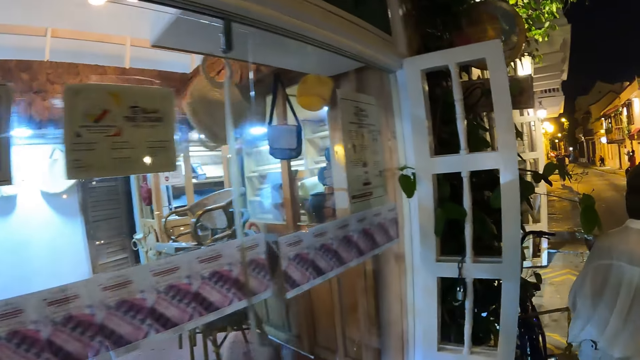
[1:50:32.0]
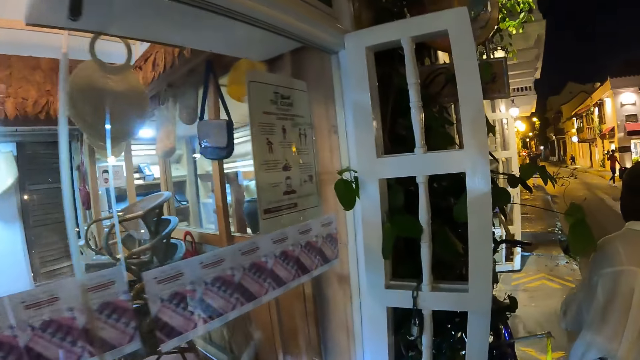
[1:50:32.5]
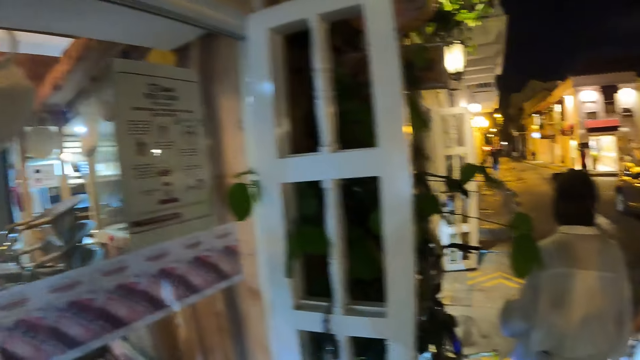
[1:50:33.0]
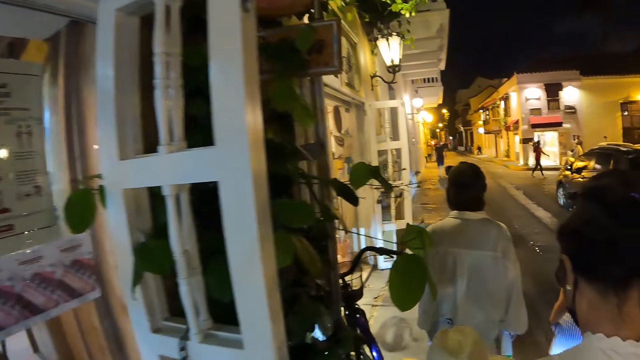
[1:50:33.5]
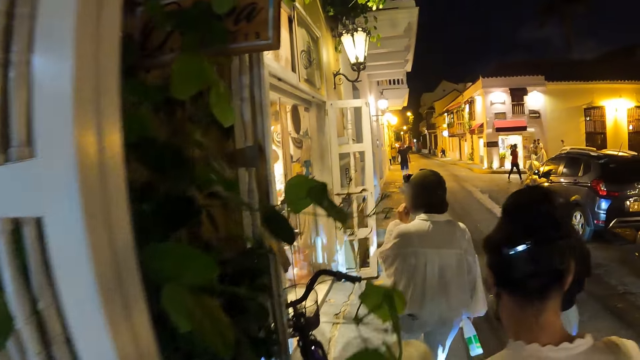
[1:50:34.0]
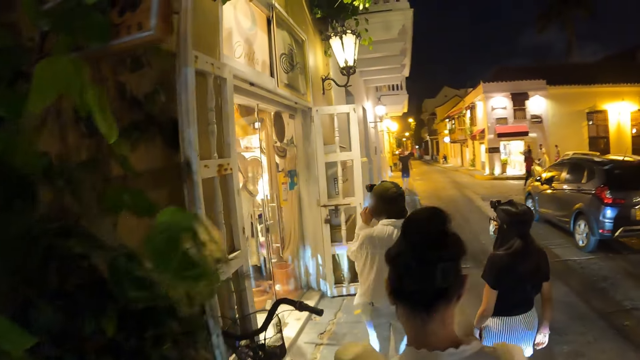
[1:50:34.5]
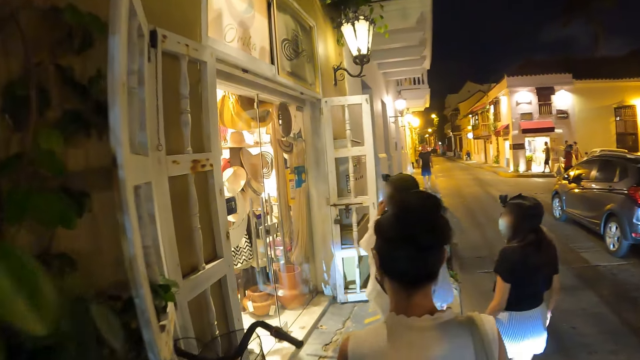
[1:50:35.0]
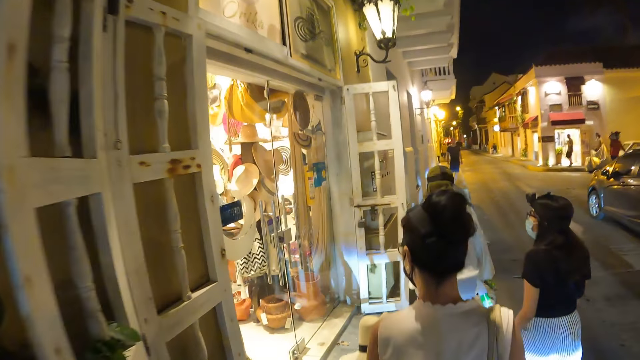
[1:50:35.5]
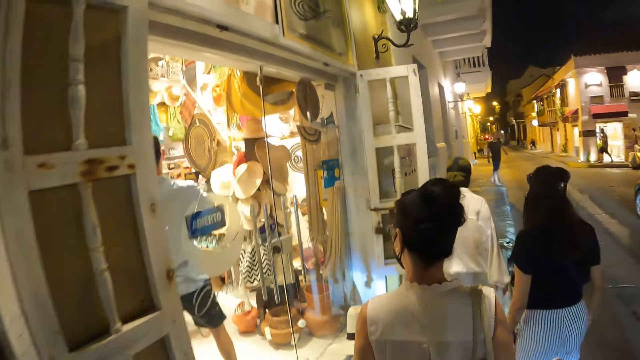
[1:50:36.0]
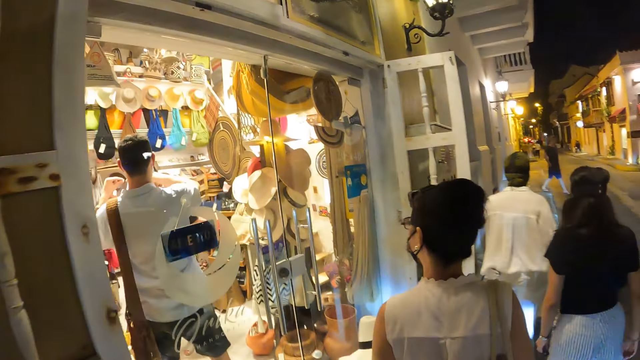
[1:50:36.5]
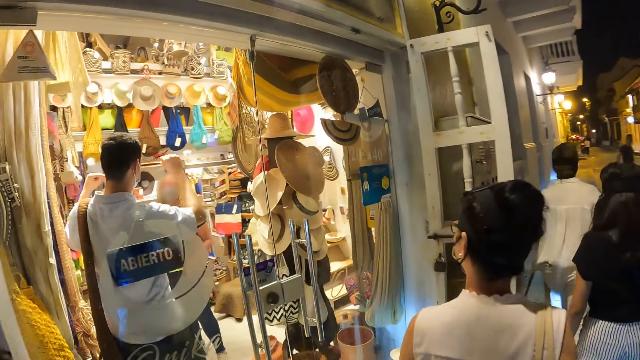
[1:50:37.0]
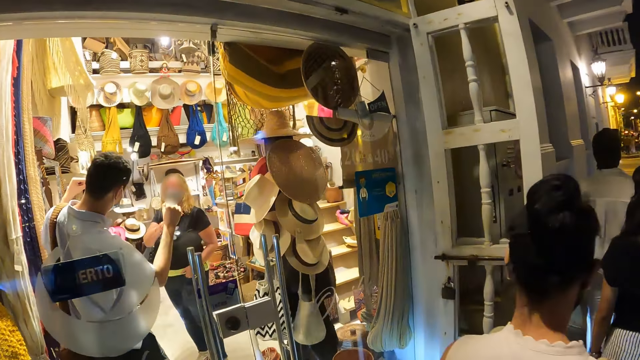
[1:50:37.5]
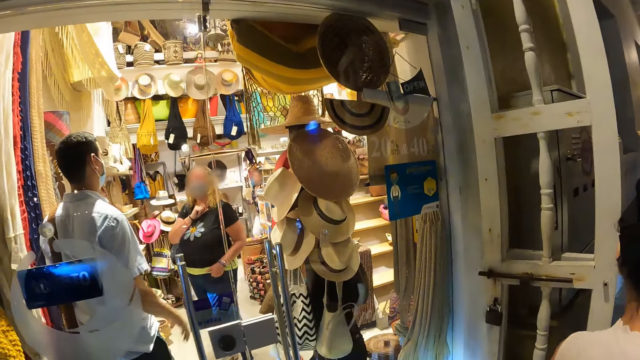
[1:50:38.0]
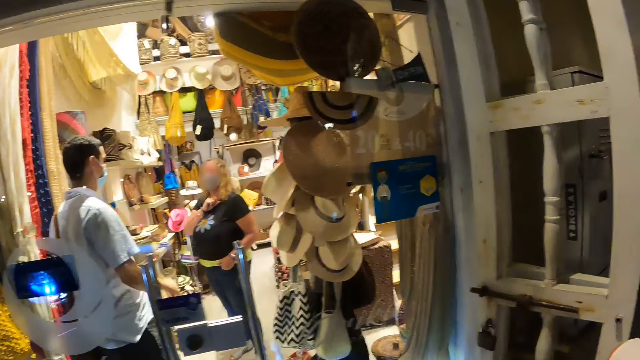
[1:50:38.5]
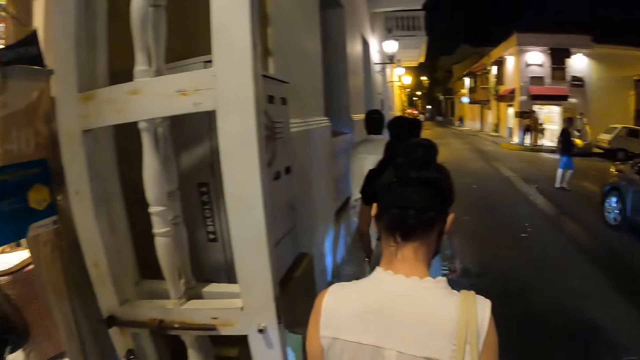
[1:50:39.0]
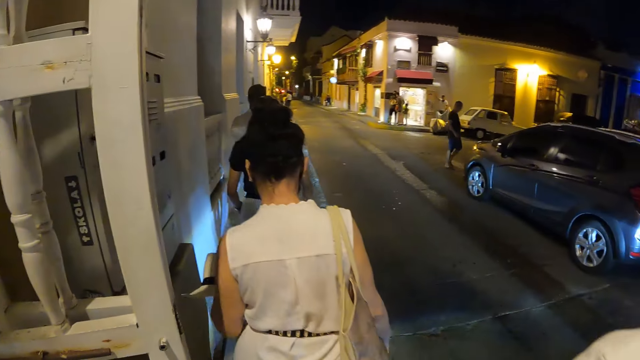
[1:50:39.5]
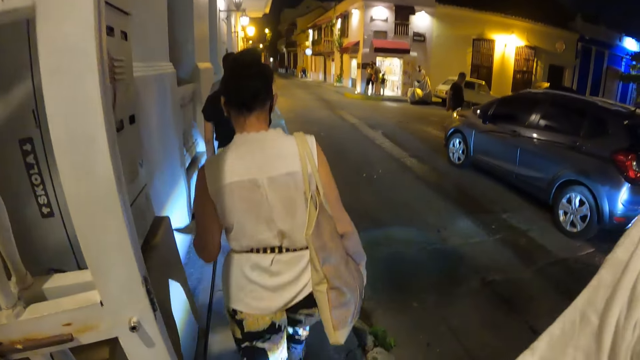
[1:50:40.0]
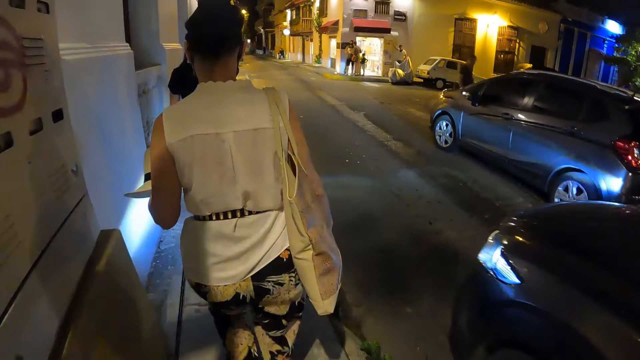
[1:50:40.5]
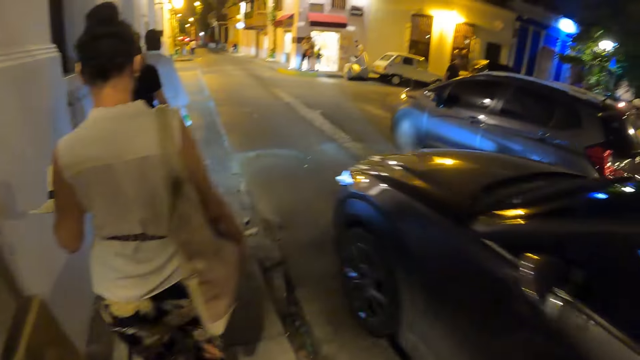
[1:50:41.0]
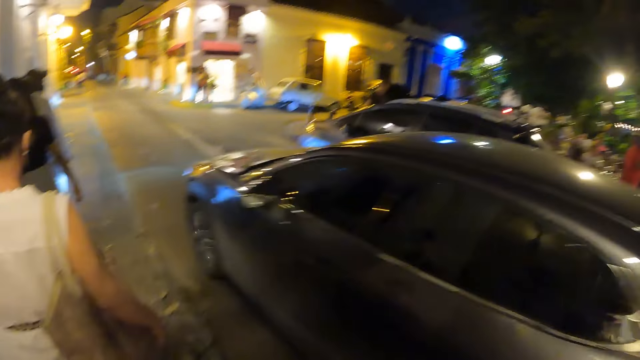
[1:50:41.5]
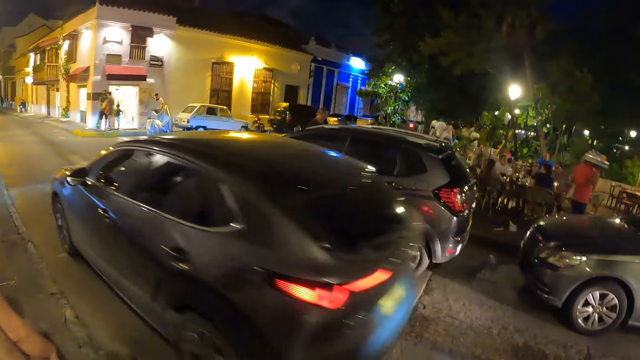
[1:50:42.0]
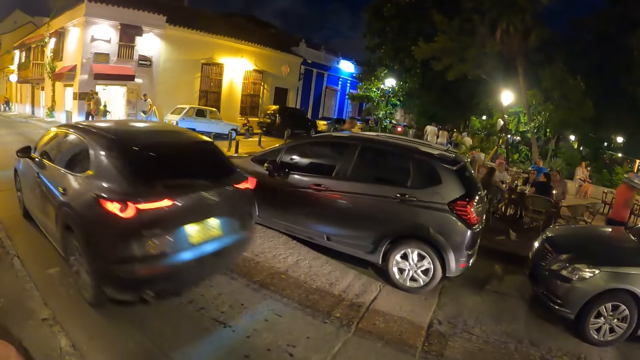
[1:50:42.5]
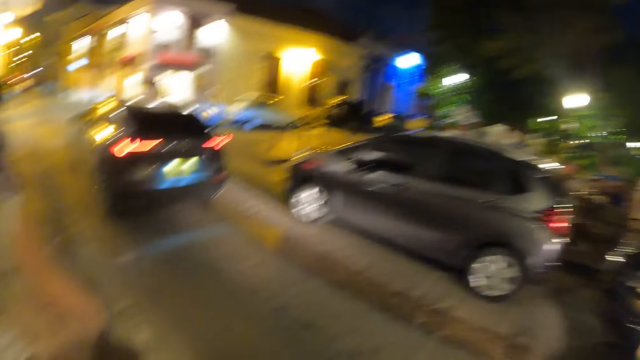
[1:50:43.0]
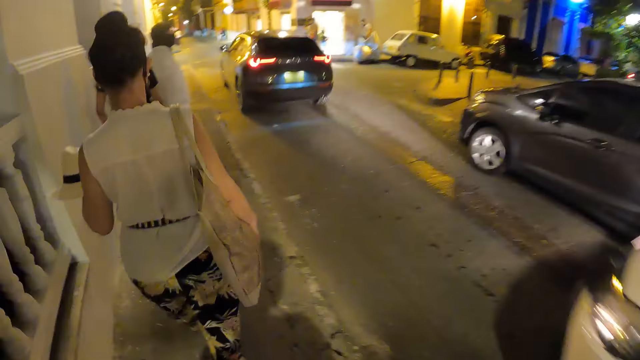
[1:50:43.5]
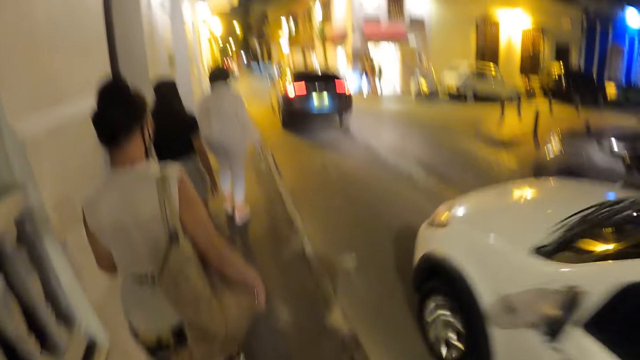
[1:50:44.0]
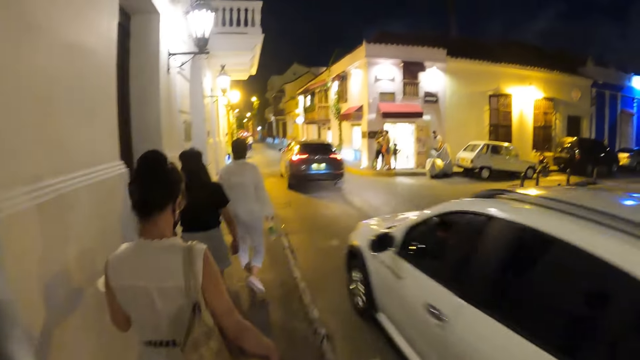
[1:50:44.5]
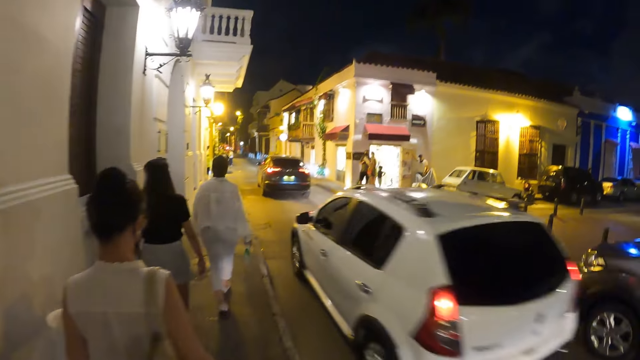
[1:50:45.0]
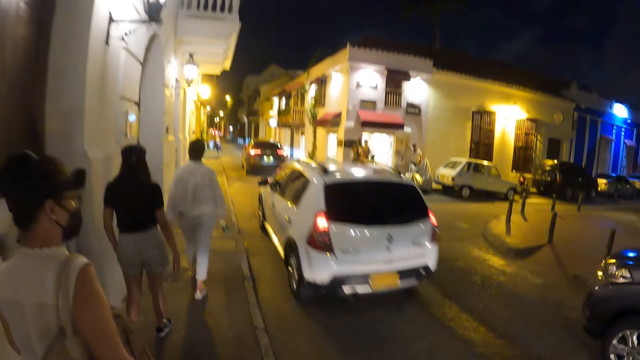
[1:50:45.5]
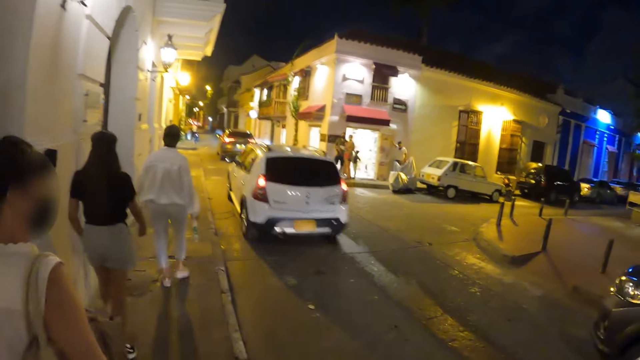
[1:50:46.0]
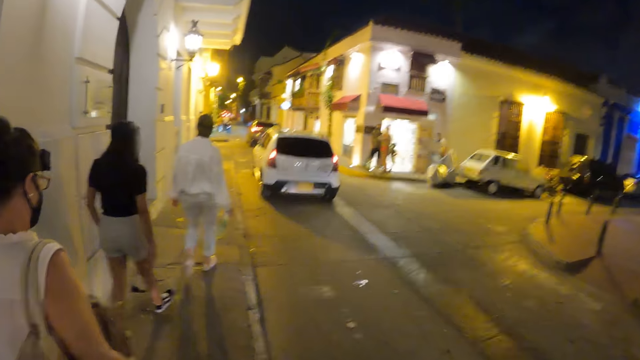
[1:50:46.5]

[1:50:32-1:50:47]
The woman adjusts her nose mask with her right hand. An ash car drives past the camera wearer and the group of people. A white car drives past the camera wearer and the group of people.

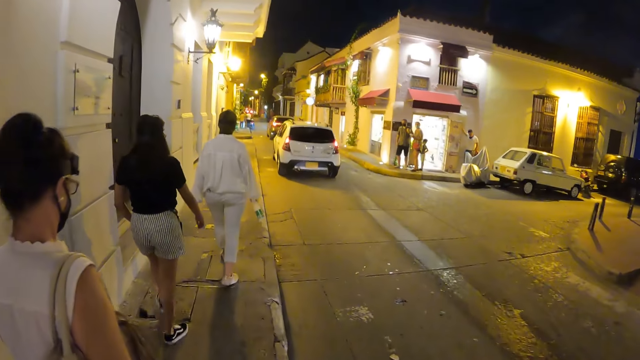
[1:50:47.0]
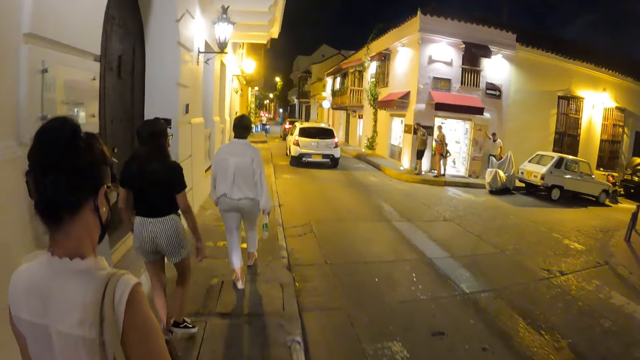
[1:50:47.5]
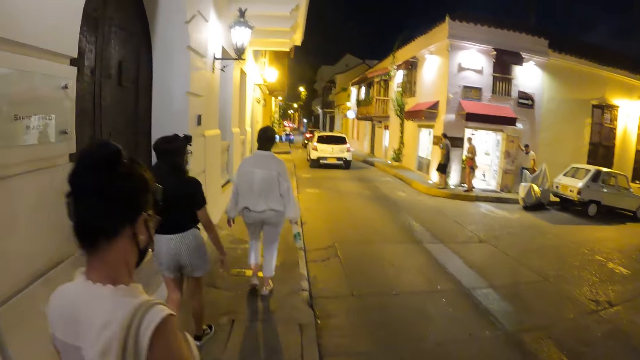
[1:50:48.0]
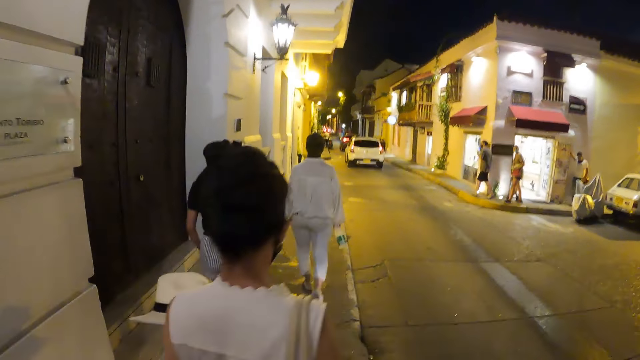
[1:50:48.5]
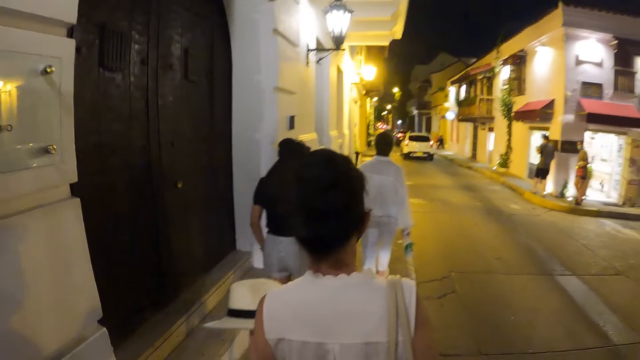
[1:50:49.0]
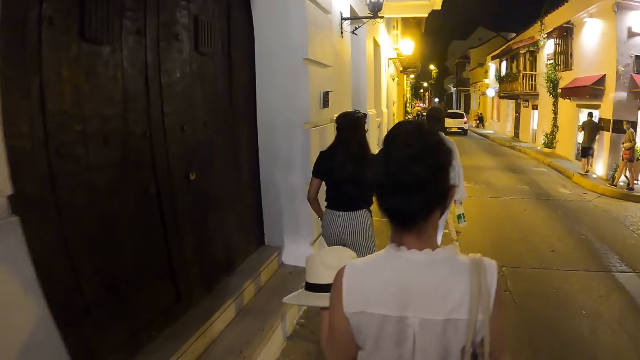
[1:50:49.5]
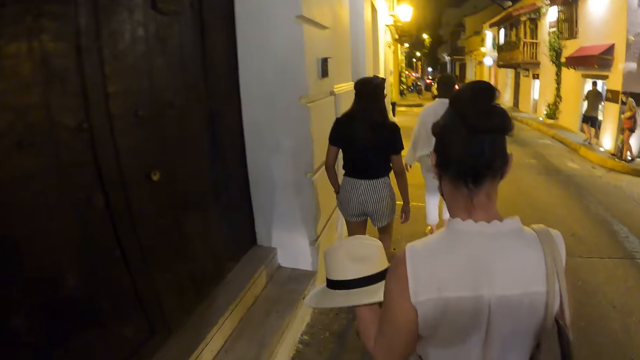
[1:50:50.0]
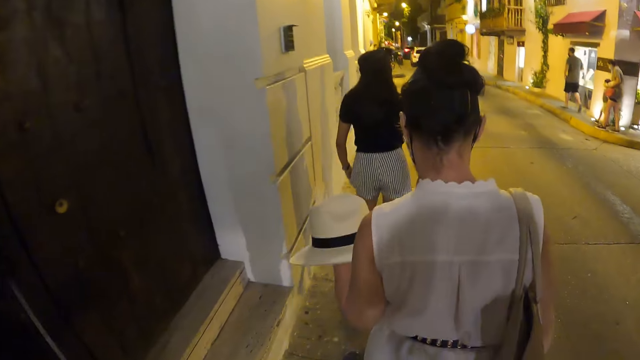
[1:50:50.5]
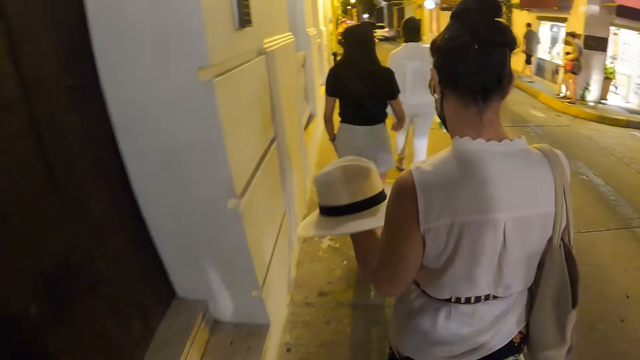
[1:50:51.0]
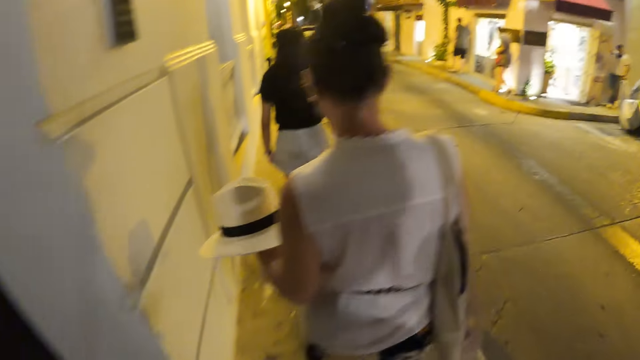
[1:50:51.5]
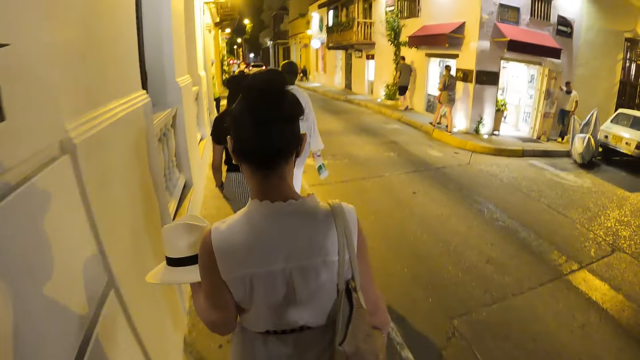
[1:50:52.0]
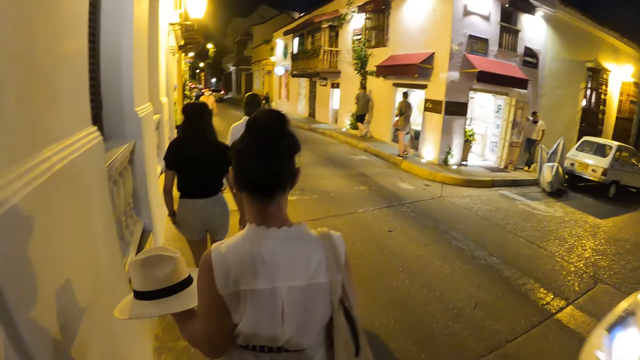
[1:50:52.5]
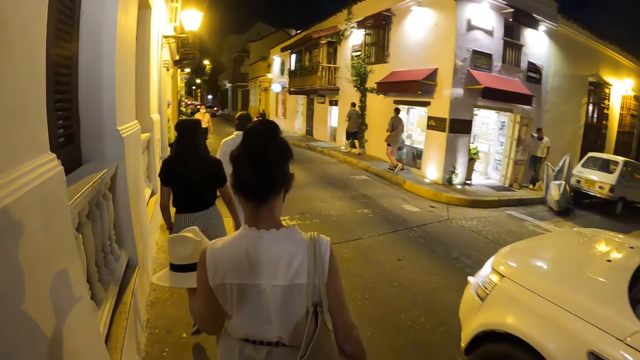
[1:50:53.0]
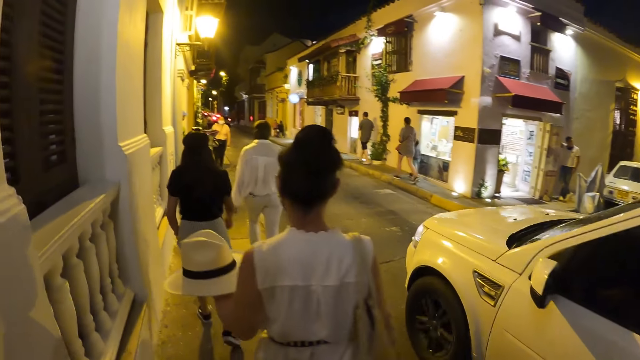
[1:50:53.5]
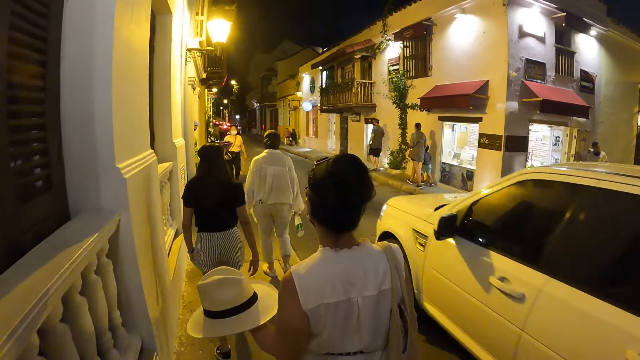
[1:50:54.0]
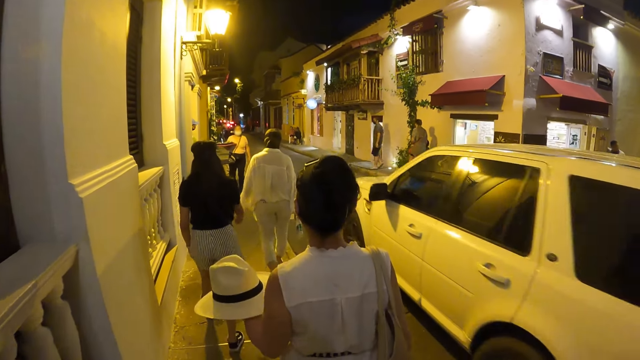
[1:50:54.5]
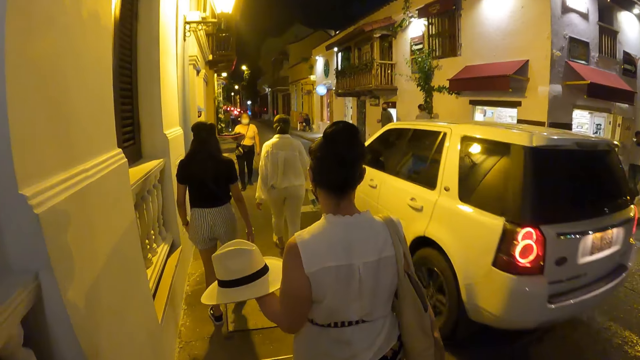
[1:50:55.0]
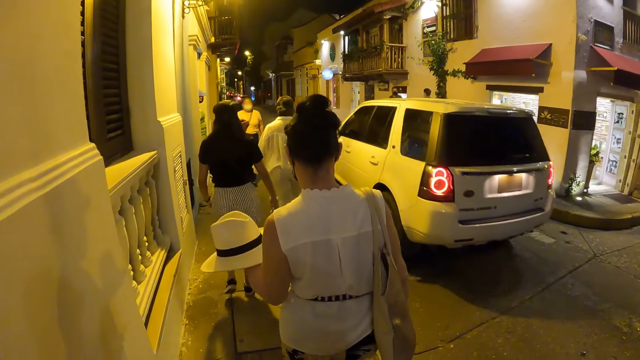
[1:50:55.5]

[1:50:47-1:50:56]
A white car drives past the camera wearer and the group of people.
